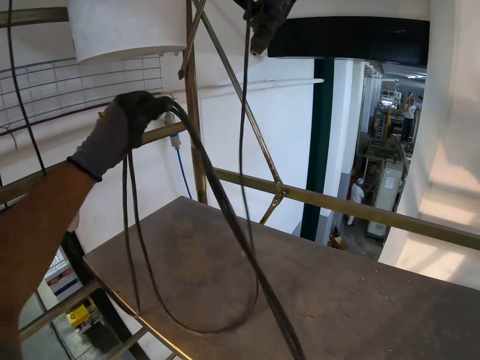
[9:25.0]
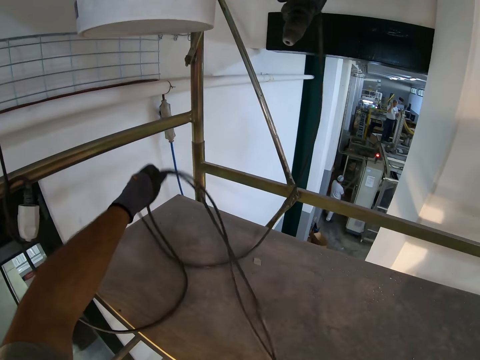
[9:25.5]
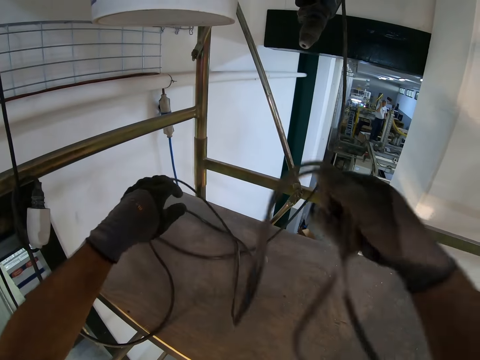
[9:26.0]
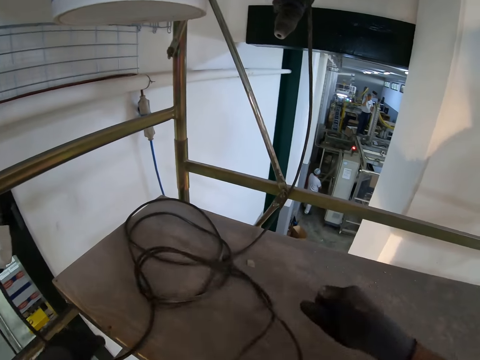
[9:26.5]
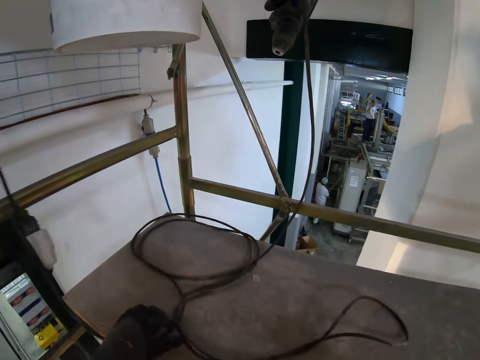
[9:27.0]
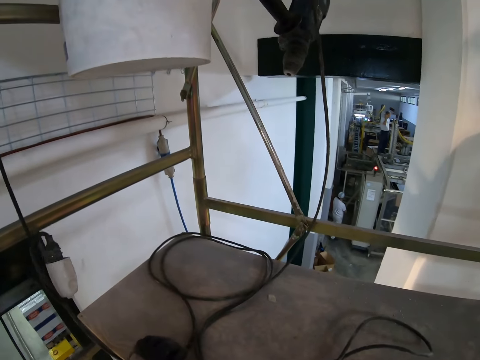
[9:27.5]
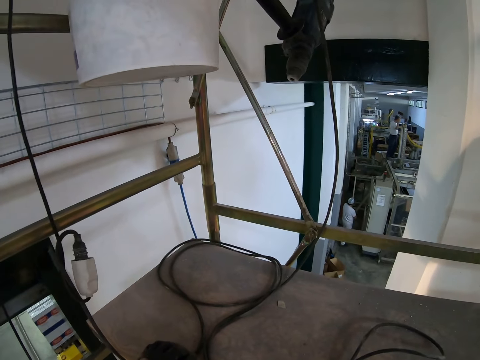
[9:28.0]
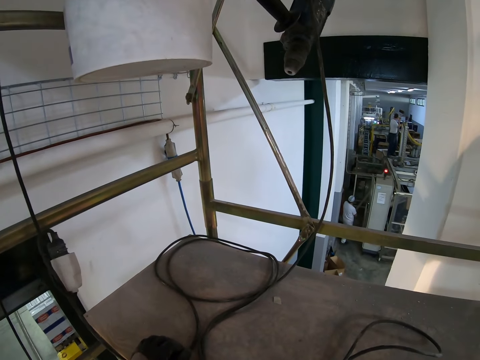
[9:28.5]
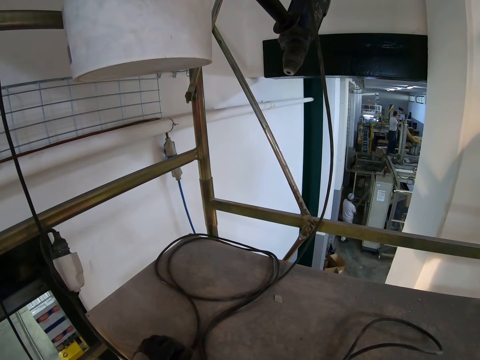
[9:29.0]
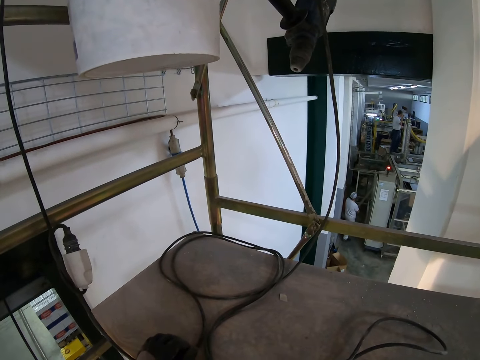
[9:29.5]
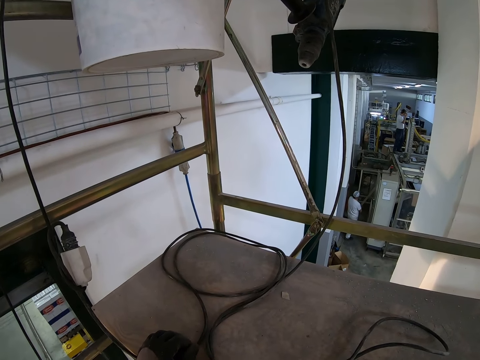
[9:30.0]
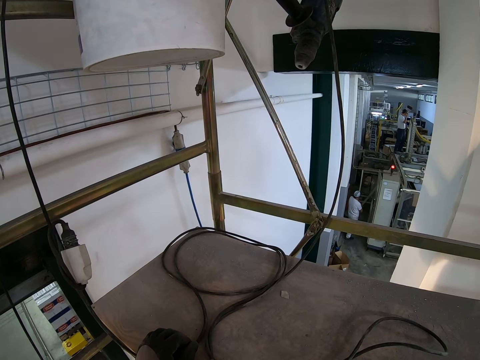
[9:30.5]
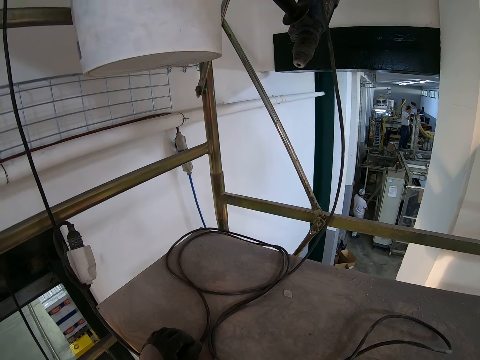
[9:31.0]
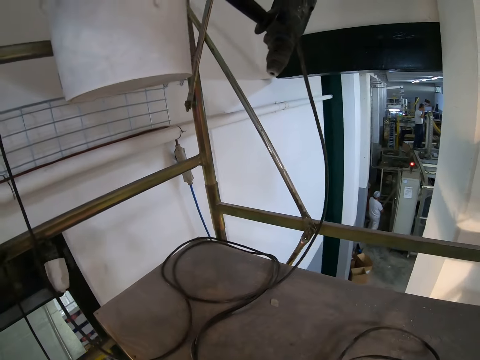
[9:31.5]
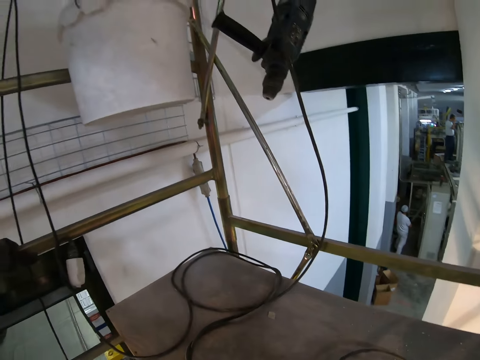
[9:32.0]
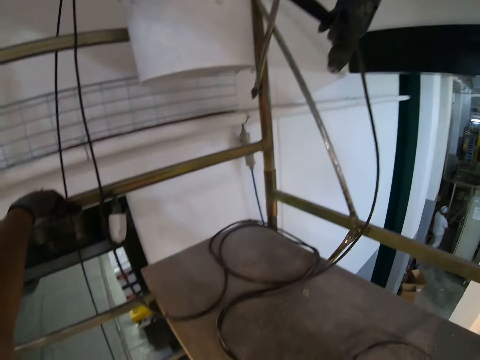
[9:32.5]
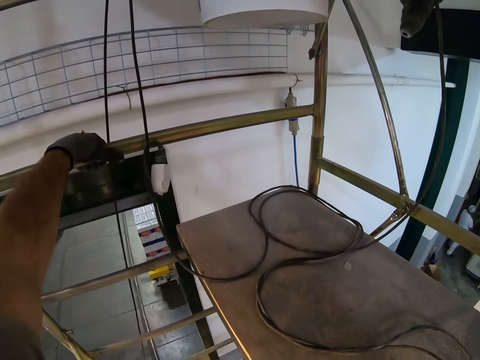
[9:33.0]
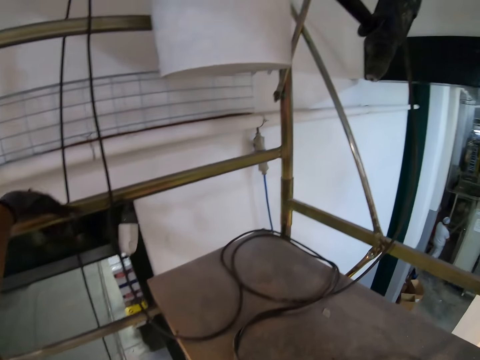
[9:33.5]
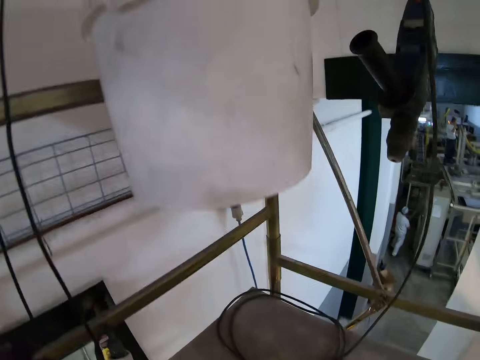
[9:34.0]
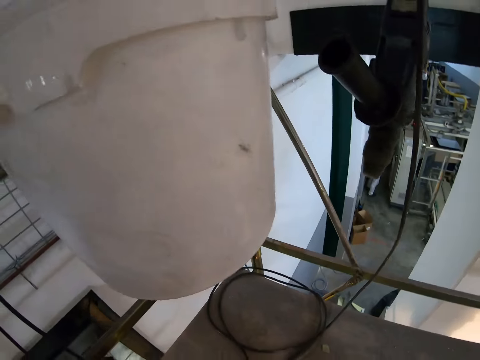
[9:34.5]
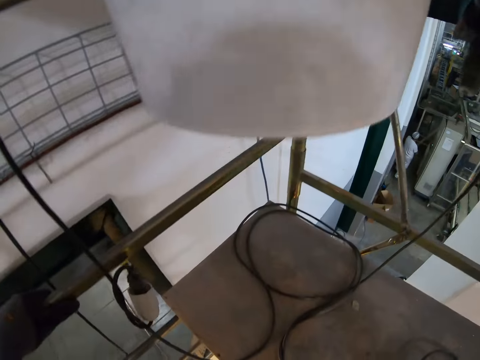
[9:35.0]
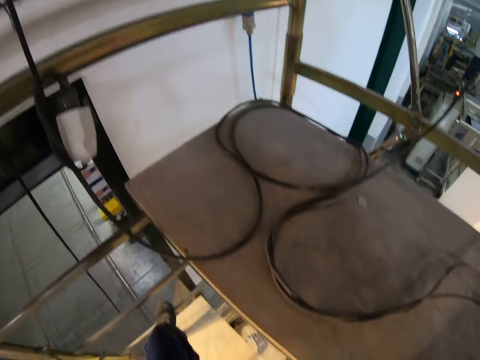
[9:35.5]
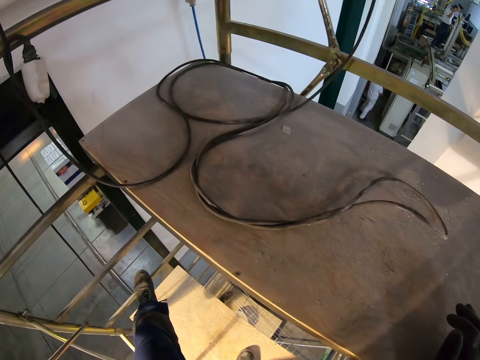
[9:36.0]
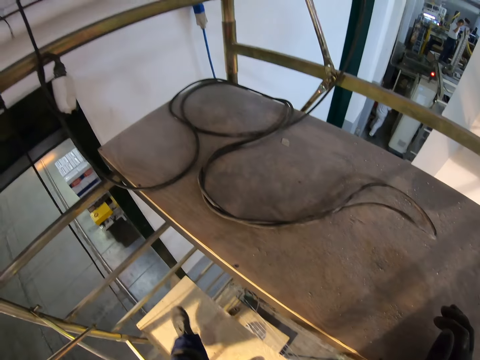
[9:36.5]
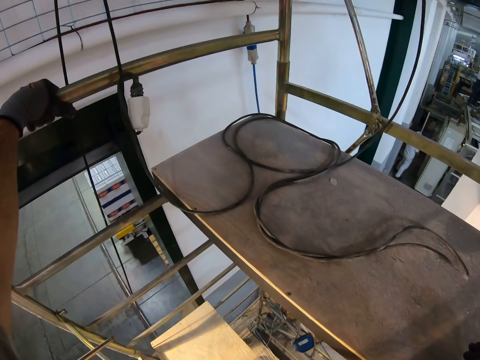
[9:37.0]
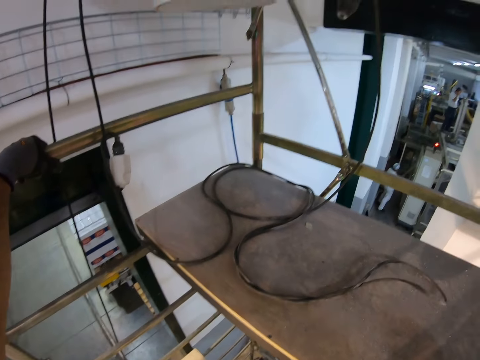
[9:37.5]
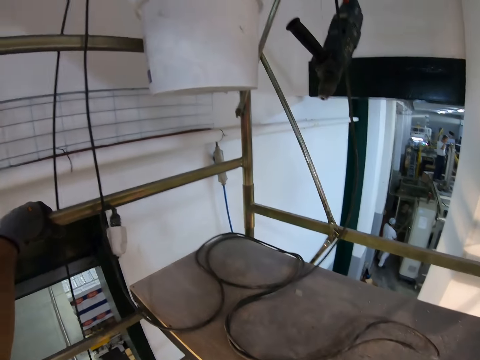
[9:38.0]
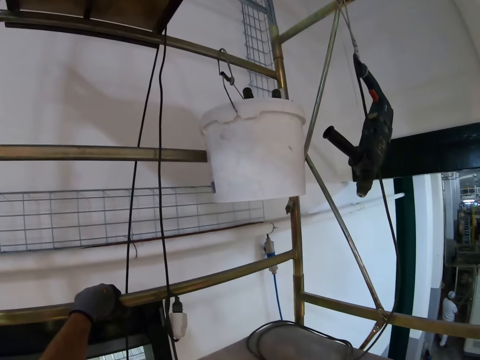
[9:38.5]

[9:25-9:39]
The camera wearer holds the rope.

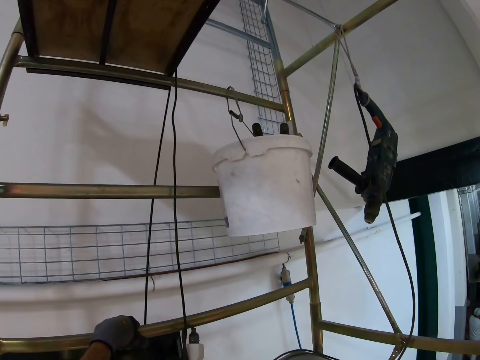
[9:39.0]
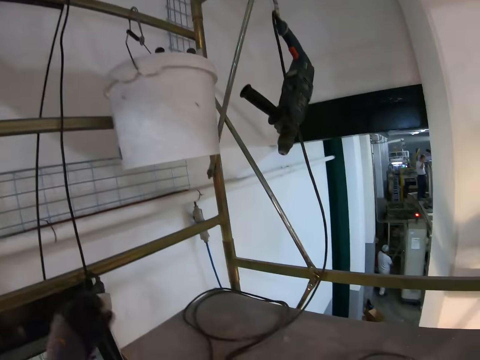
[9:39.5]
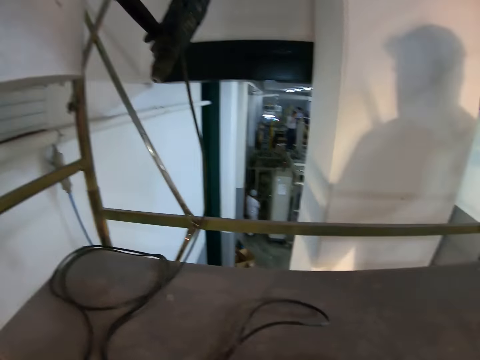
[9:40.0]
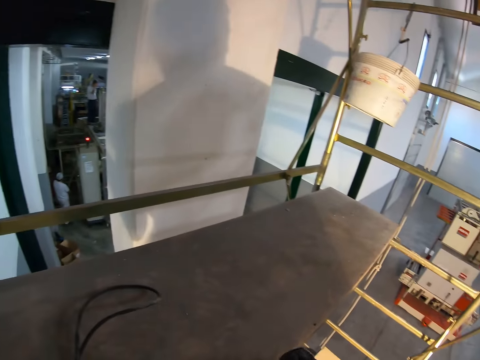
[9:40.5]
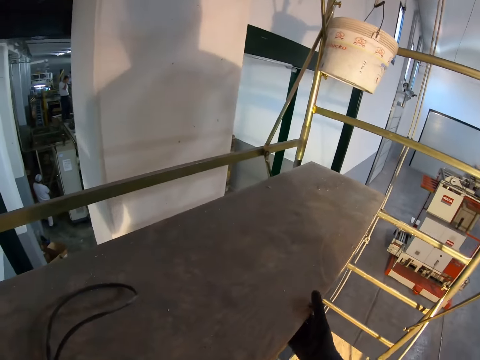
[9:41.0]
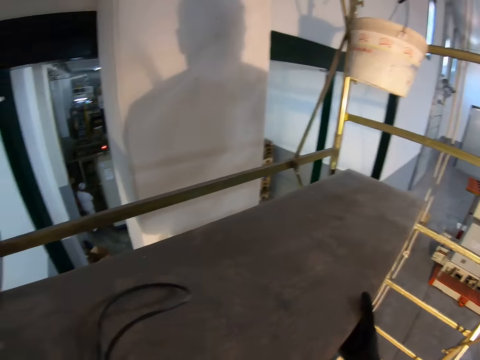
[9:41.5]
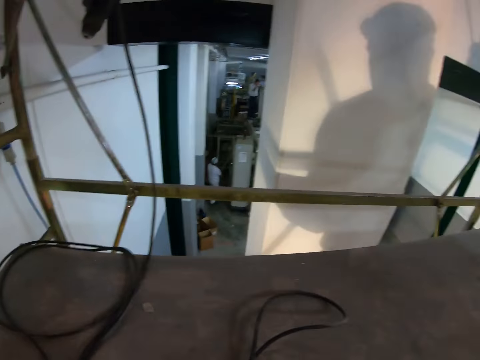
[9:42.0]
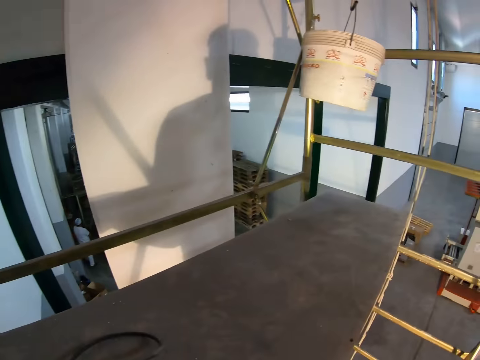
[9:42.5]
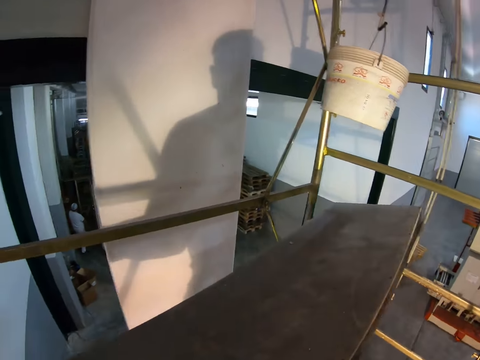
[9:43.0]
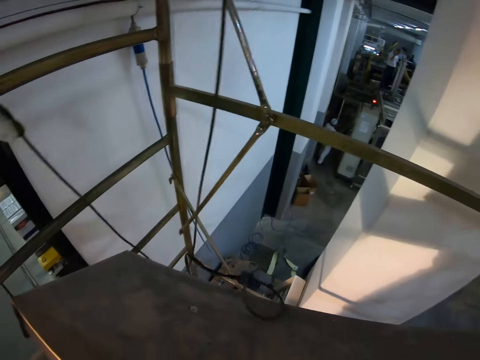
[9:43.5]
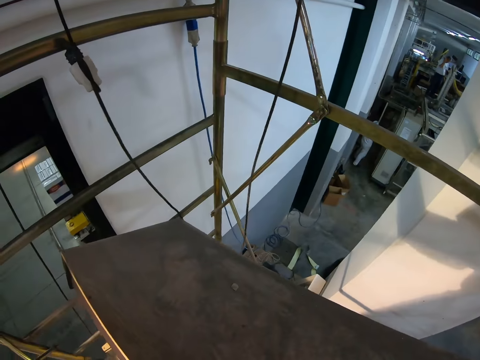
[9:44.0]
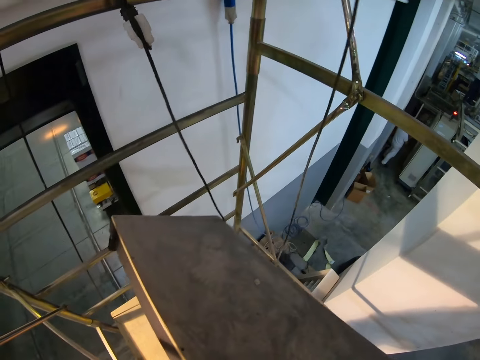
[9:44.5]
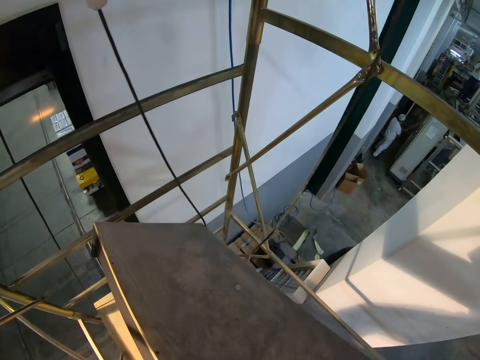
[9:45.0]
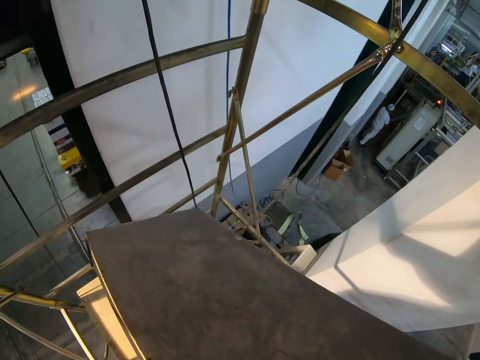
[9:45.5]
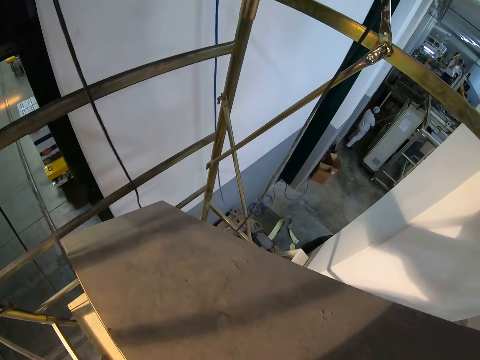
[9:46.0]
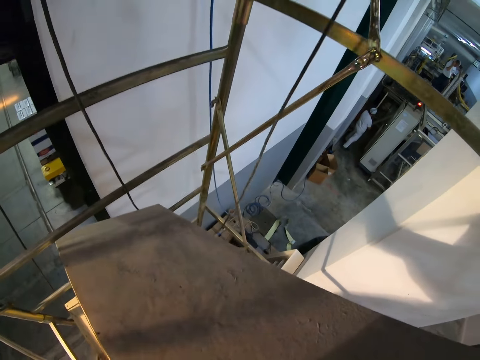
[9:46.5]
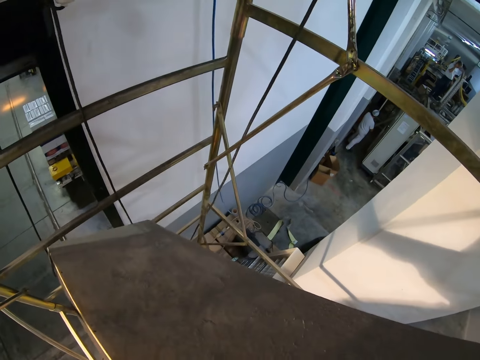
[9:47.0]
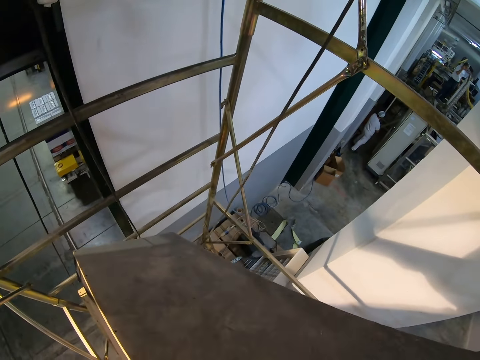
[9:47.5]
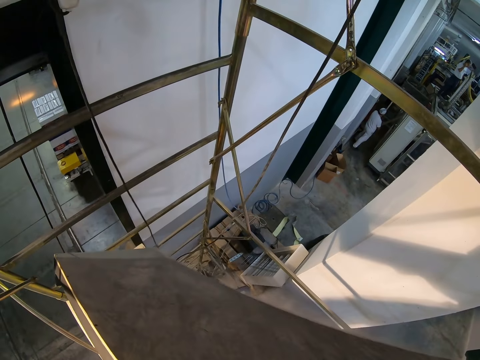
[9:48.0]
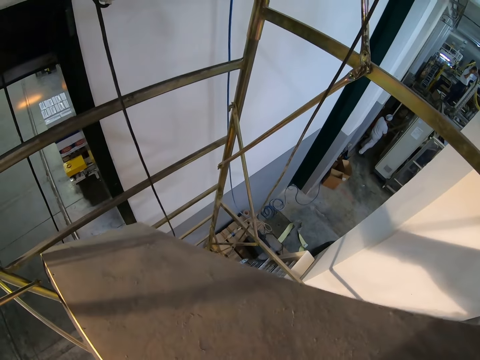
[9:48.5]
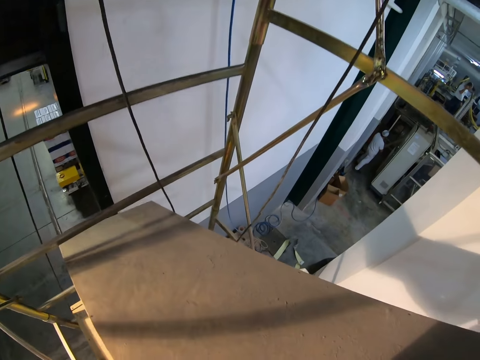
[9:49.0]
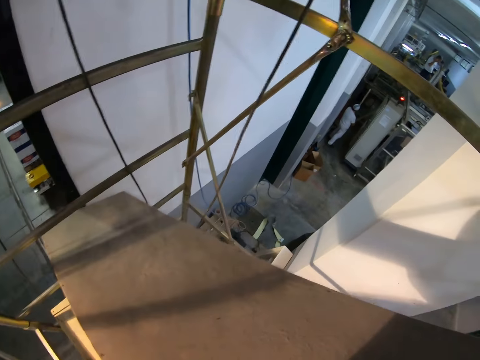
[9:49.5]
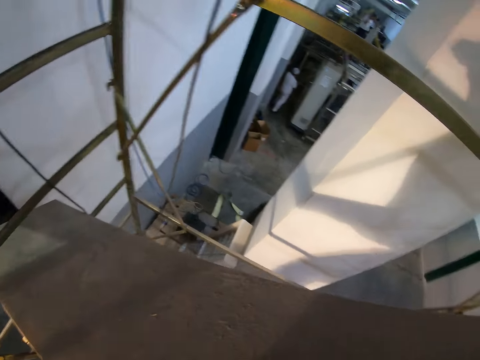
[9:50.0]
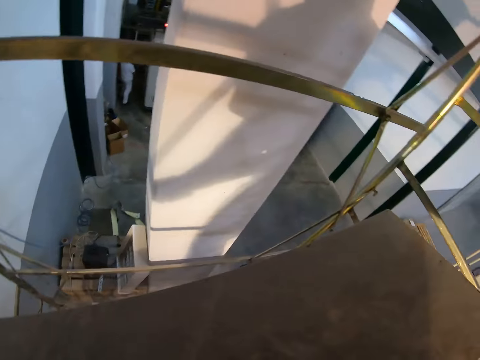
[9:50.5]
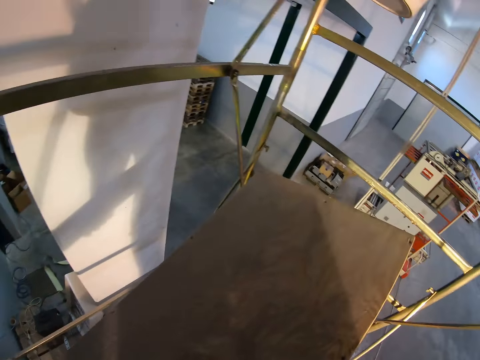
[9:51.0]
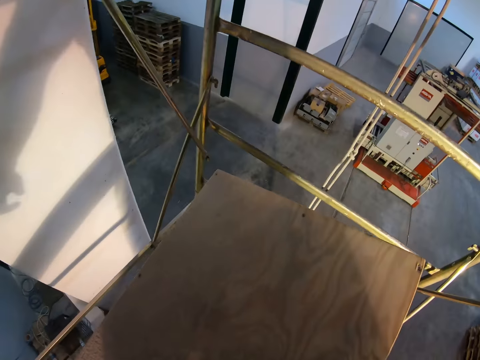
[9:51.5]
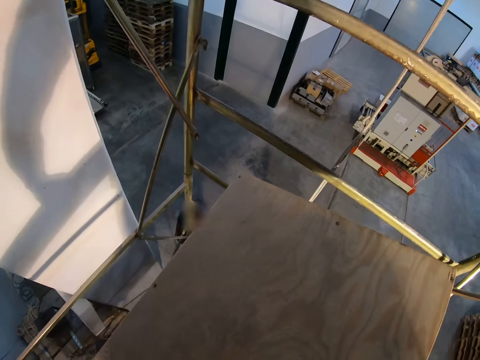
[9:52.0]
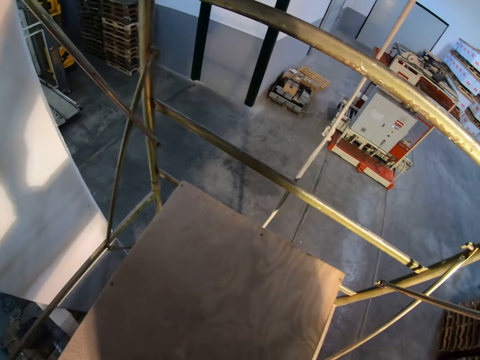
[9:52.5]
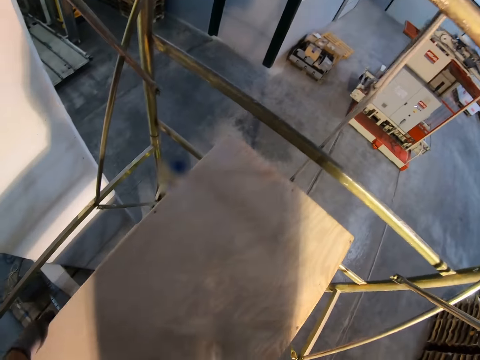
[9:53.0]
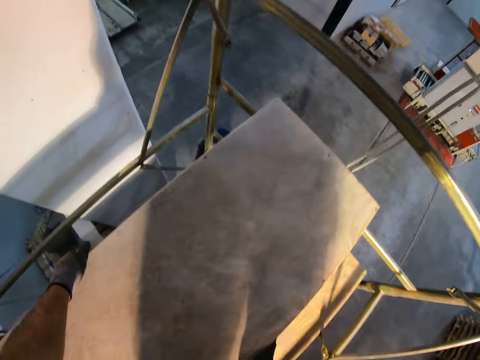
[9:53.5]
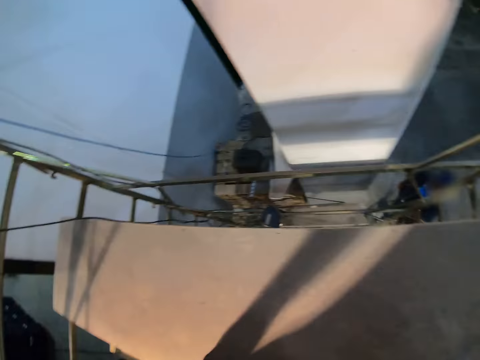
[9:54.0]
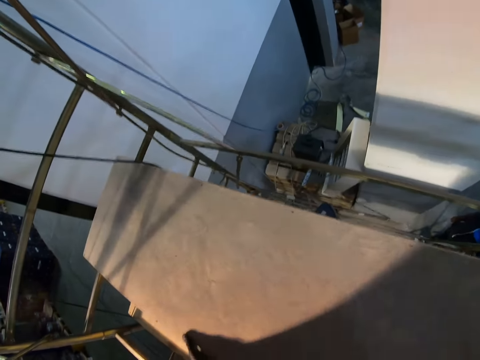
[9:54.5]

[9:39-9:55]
The camera wearer holds the board.
